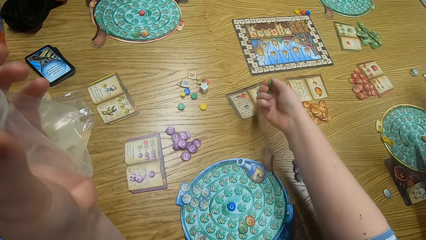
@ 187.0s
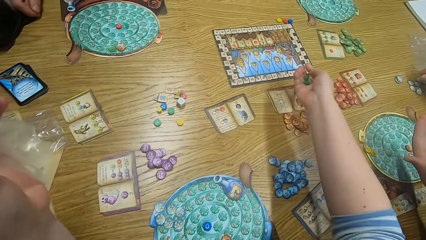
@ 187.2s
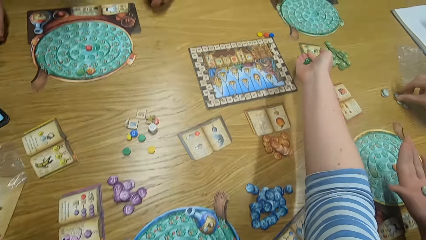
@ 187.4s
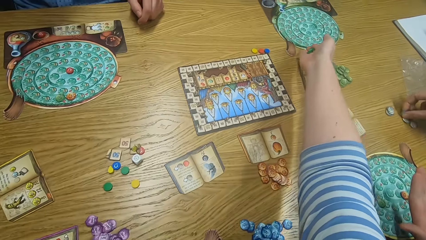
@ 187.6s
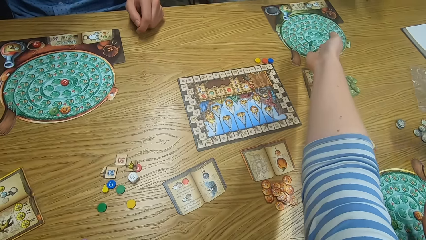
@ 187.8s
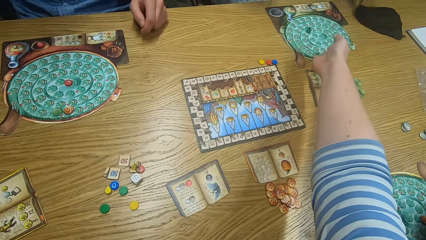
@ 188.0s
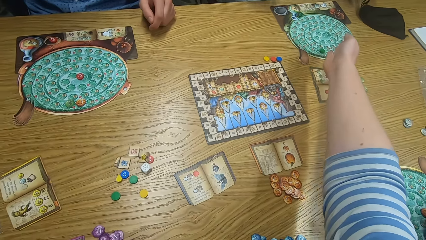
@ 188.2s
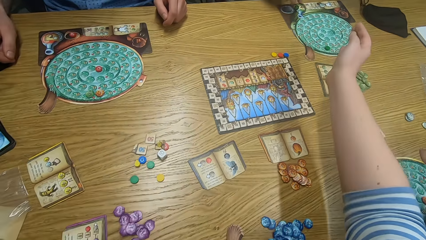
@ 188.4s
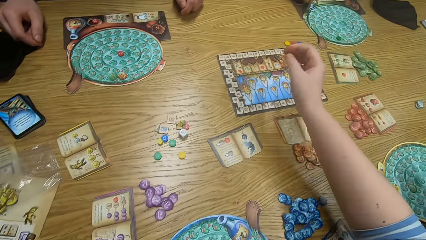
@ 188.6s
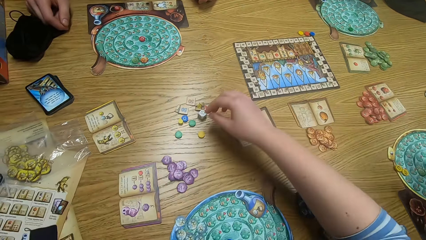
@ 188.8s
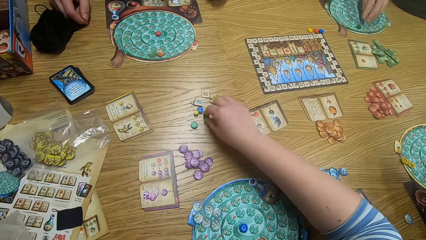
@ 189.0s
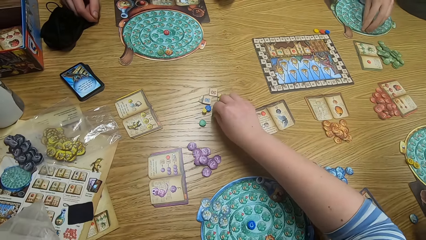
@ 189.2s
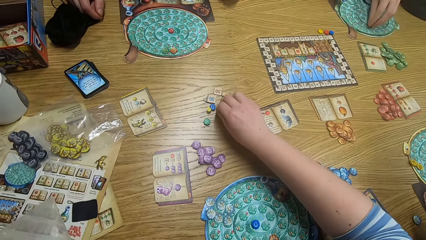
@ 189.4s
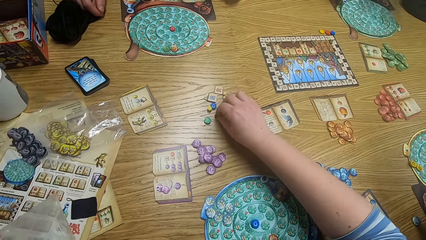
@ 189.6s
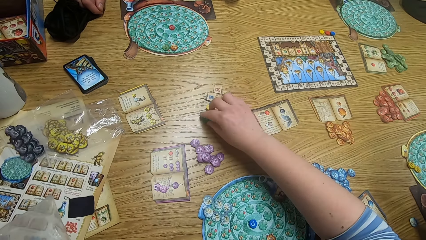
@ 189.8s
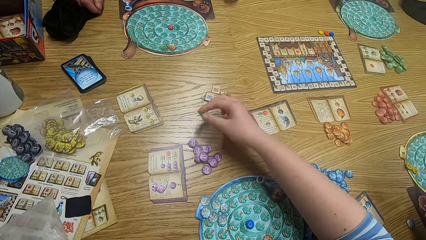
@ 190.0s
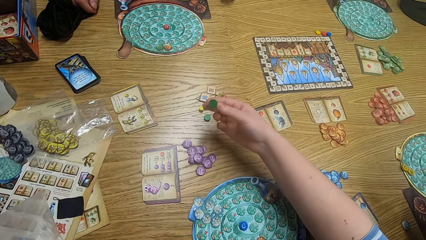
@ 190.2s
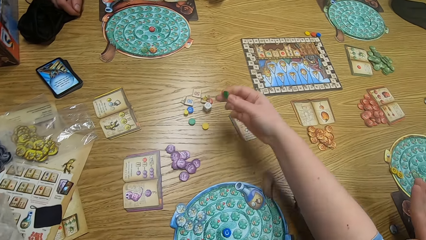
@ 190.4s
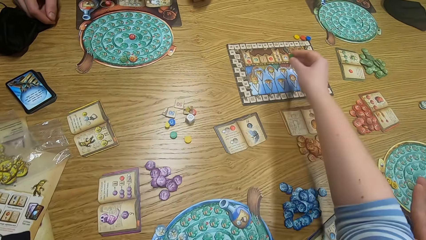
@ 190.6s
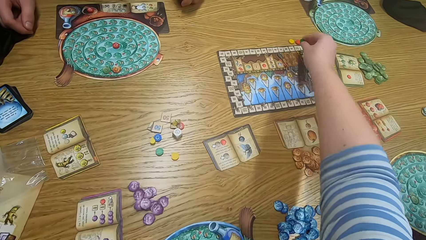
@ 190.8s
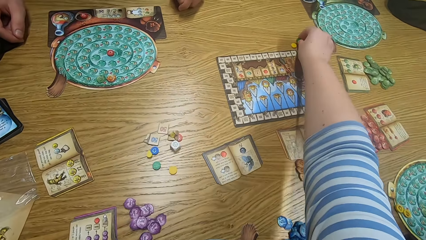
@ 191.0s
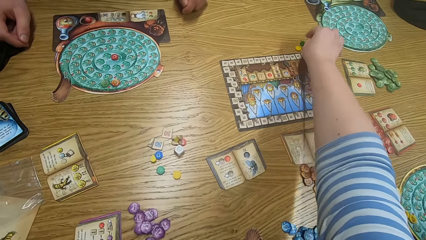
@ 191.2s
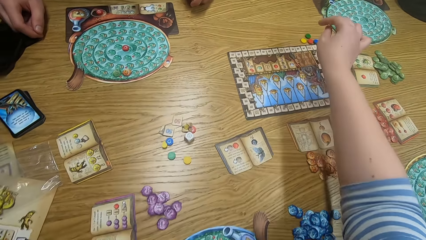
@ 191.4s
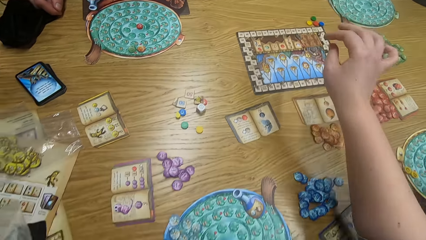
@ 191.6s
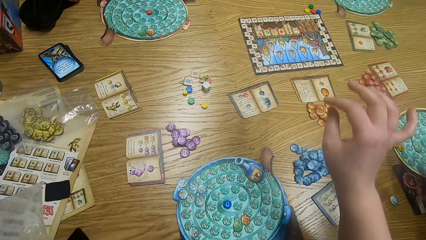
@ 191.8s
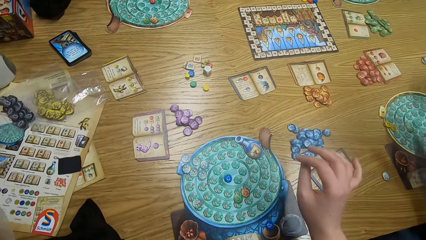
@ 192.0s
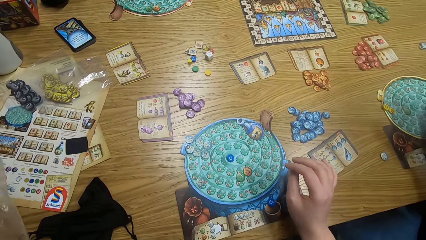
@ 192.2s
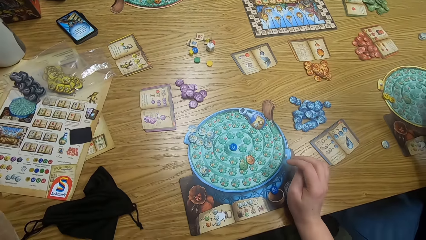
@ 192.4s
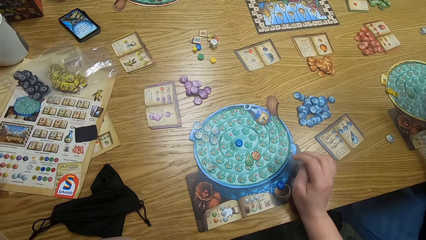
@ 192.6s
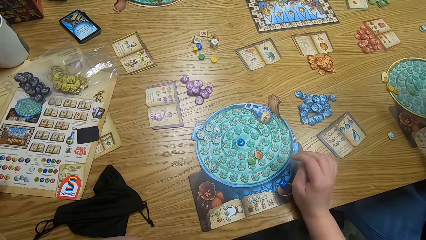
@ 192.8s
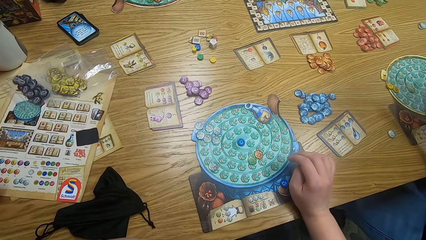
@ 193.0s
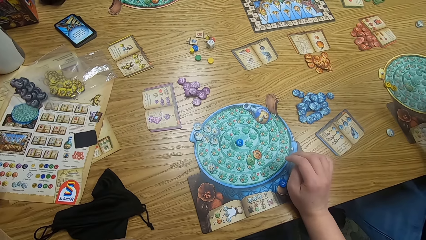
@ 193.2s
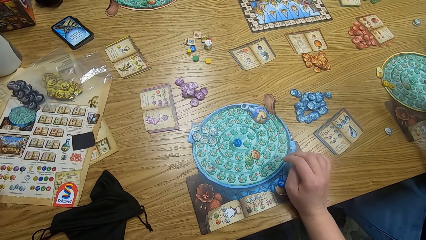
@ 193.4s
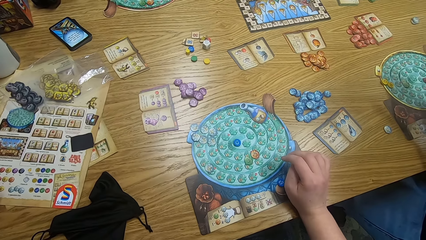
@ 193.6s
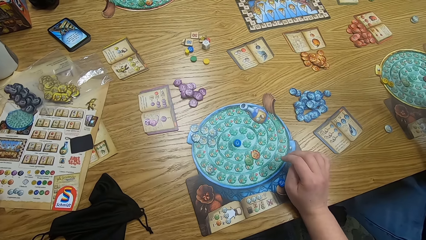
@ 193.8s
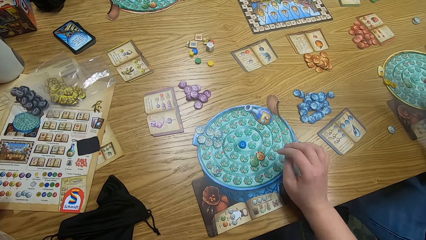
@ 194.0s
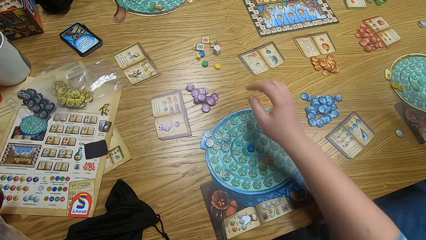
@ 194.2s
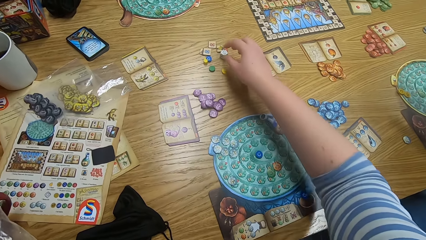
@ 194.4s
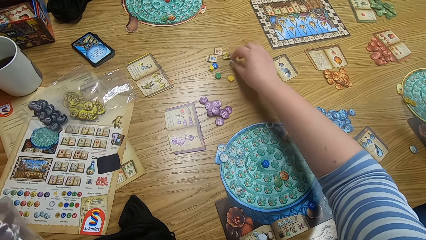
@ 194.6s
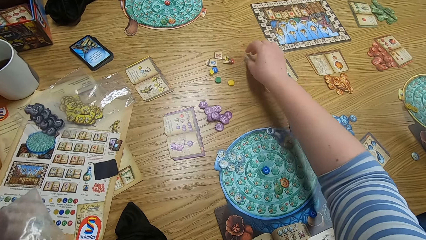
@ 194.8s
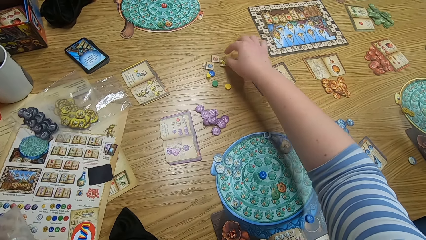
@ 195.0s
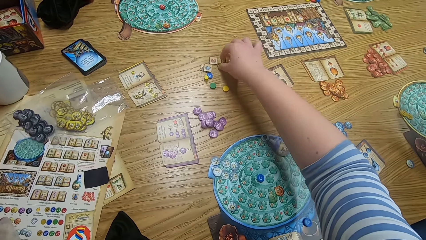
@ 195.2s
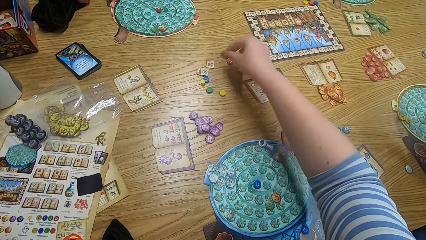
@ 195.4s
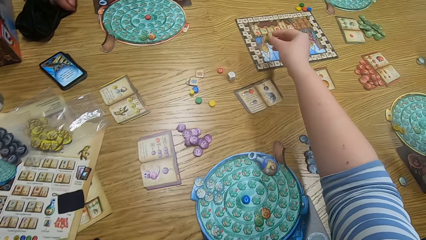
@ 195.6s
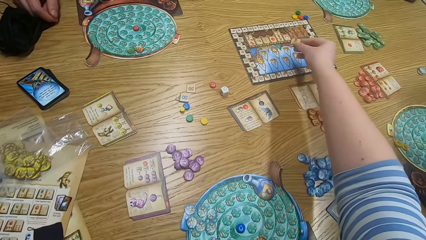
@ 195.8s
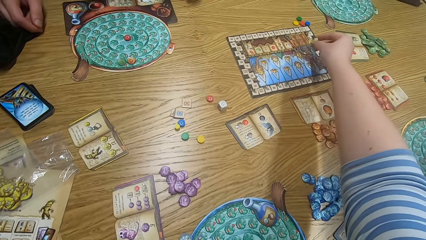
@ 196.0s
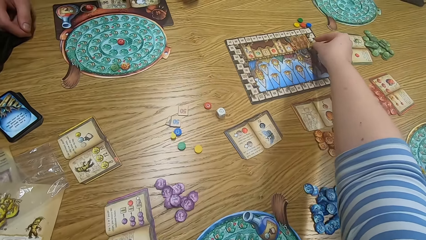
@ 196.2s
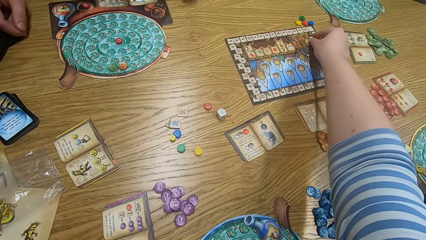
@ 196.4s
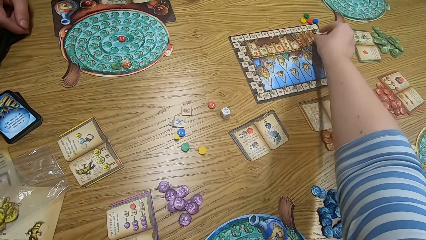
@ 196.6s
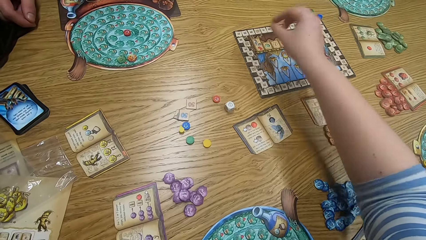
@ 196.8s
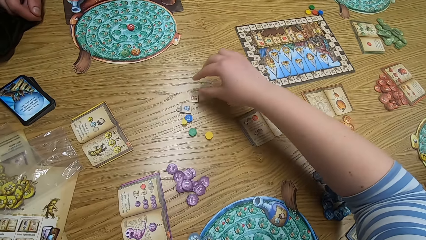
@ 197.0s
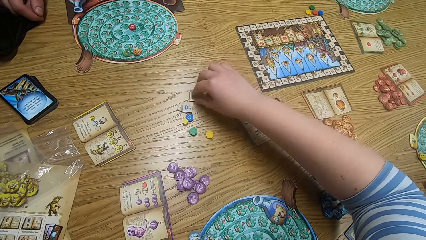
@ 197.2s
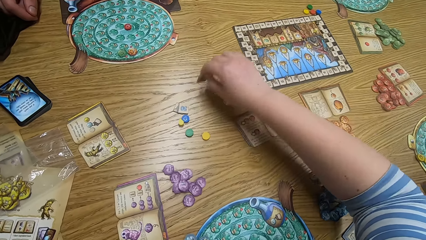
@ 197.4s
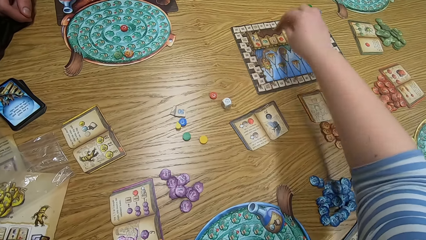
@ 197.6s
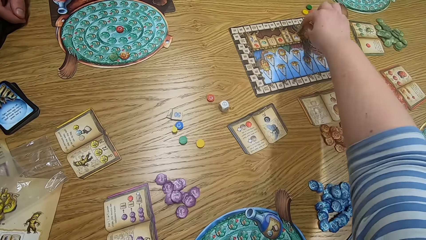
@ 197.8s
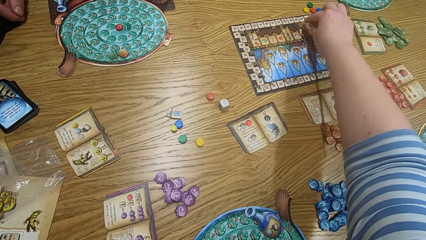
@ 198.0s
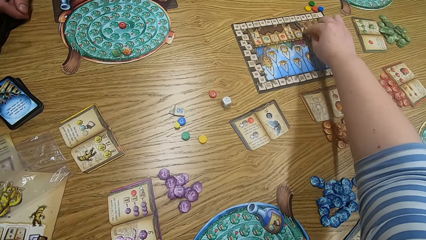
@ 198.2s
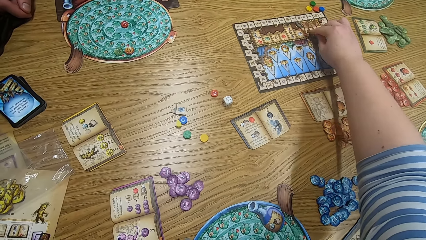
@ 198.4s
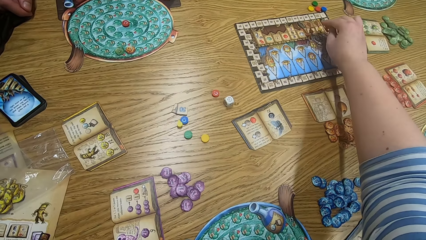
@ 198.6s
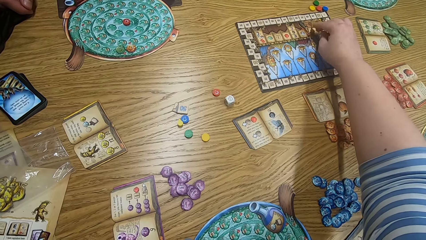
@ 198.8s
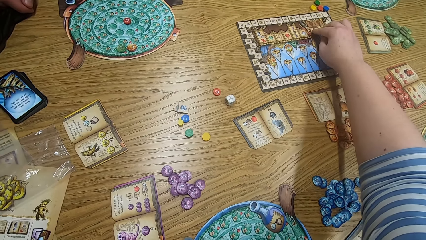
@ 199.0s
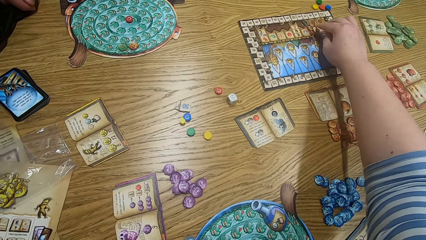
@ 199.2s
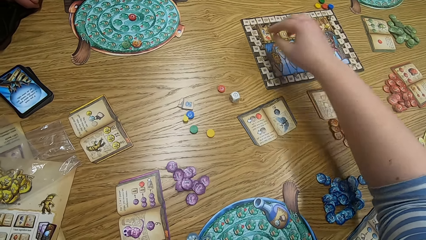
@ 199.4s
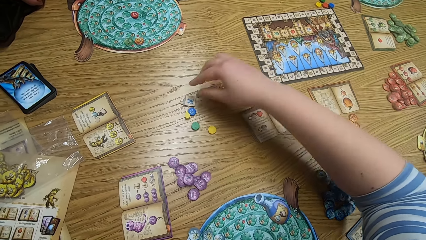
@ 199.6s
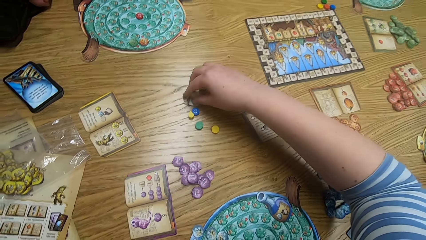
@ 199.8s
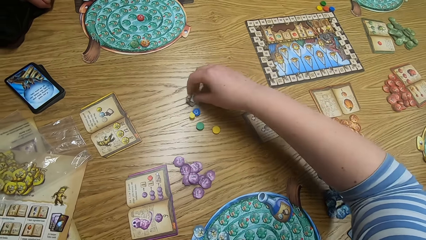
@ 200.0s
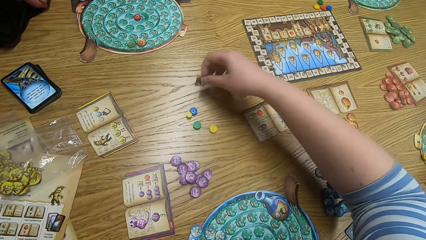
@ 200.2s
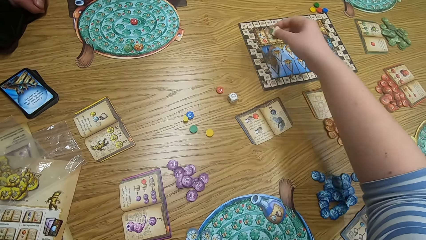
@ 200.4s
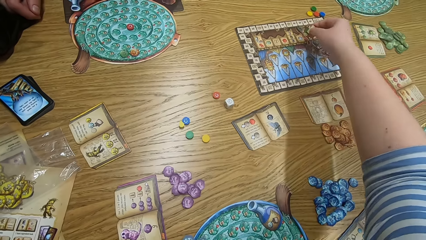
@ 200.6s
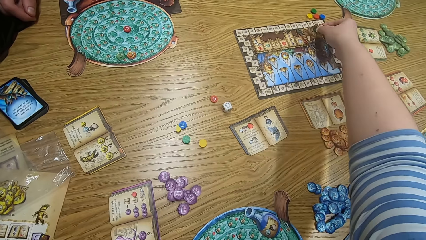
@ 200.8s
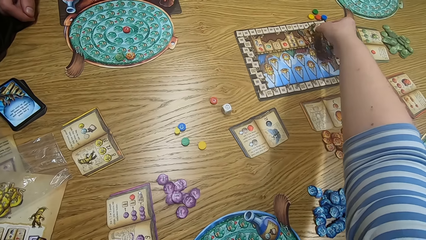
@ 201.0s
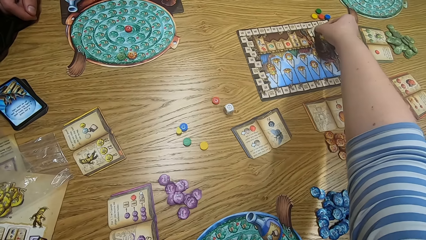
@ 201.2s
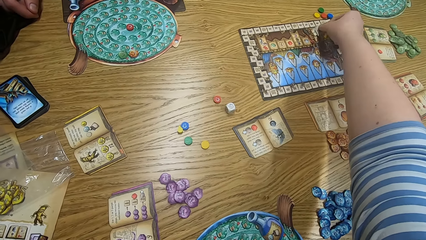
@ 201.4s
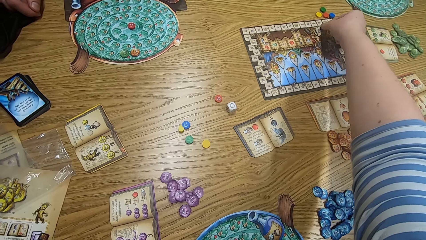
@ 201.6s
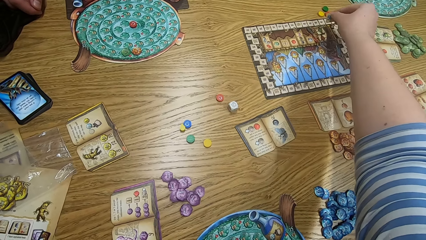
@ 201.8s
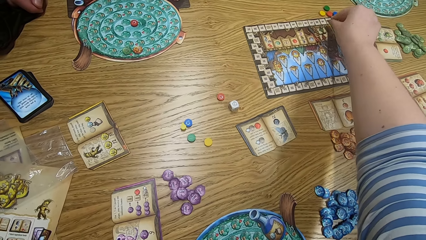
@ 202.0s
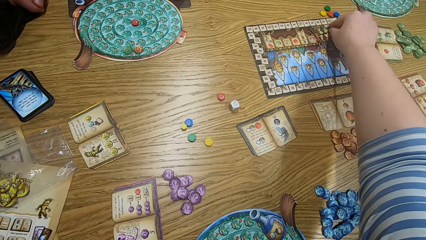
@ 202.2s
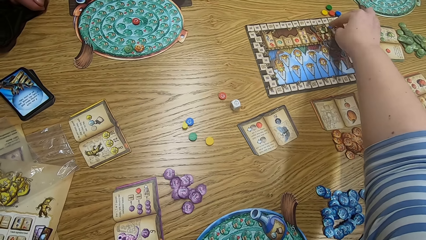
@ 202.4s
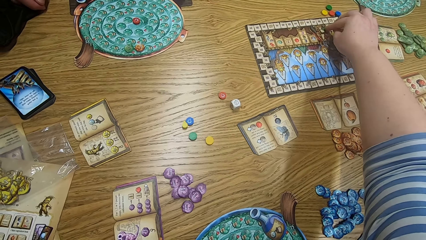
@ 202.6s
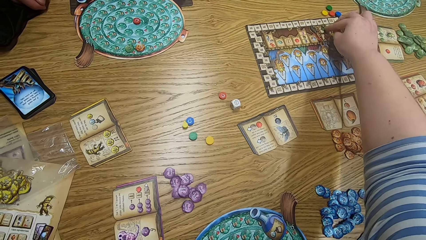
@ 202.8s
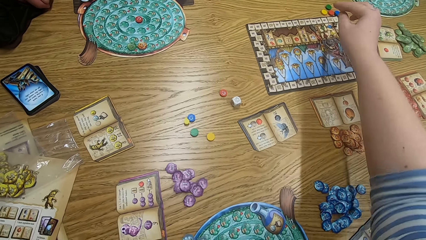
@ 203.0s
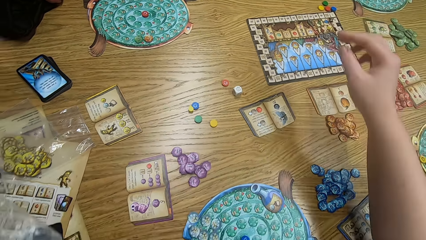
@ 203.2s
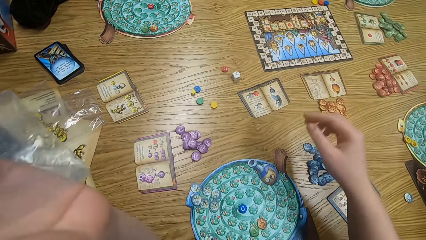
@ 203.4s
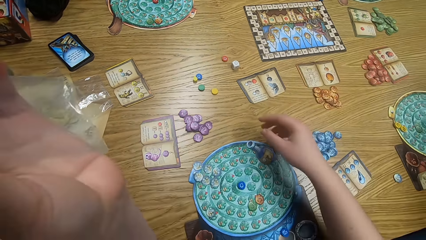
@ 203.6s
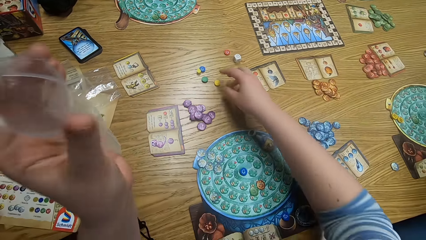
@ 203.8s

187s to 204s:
The camera wearer drops tiles on the game board. A man plays something. The camera wearer plays the game. They pick up tiles from the table and put a tile on the table. They look around, and play the game. They pick up a tile from the table and put the tile on the master board. They pick up a tile from the table and put the tile on the master board. They play the game and look around.
